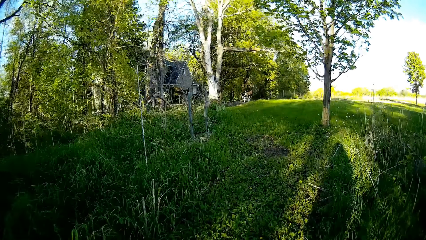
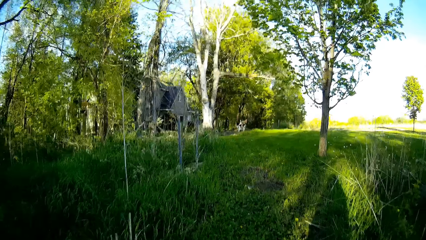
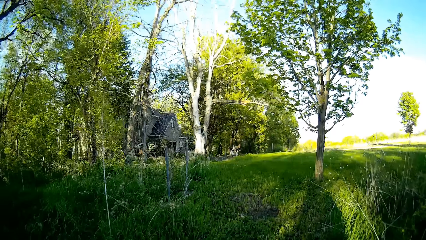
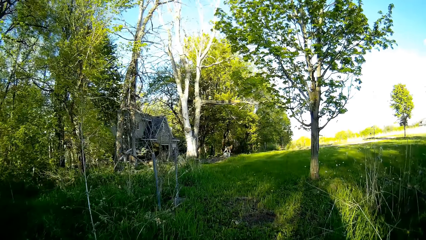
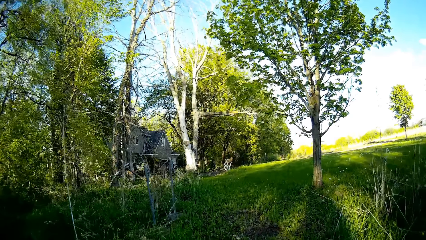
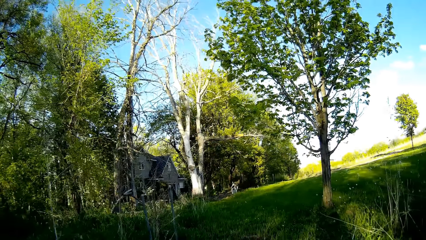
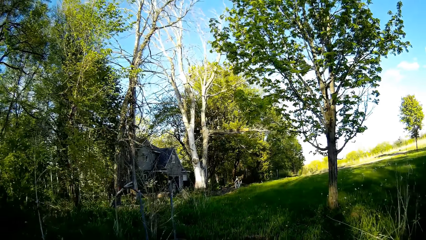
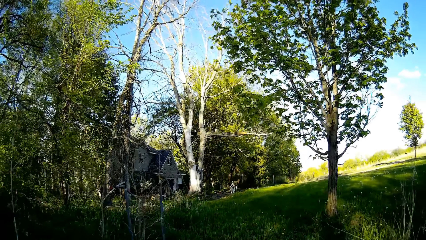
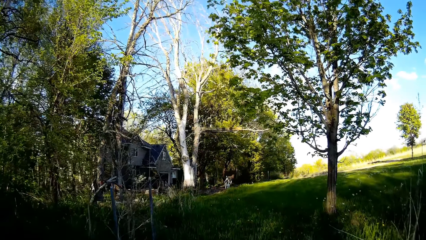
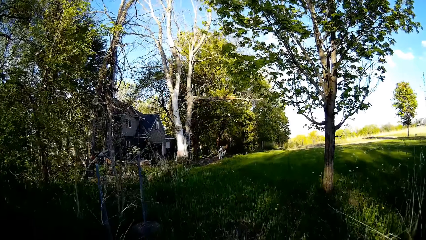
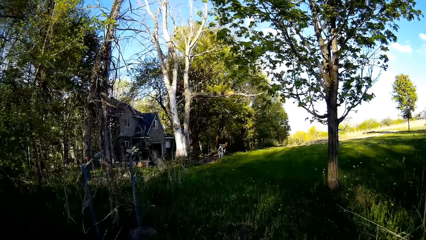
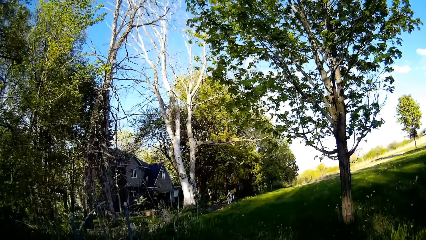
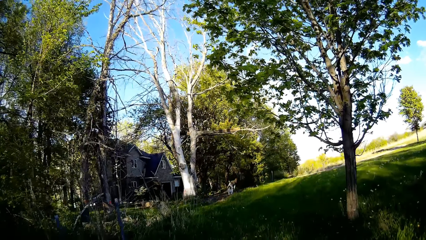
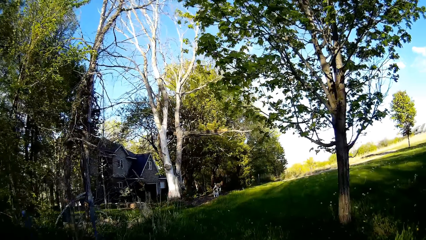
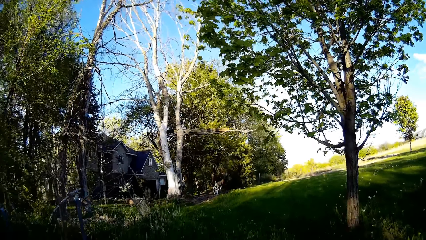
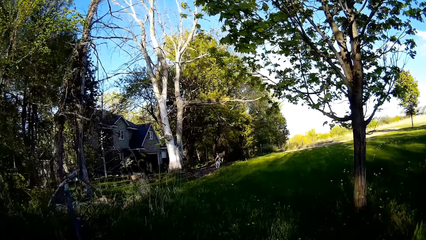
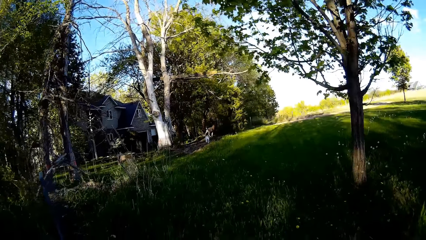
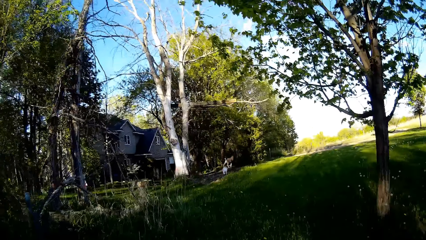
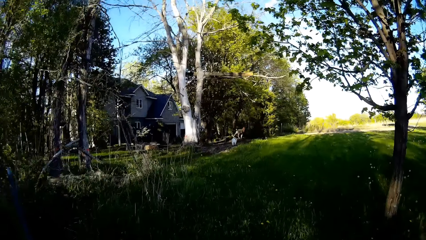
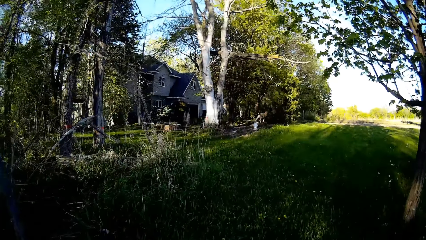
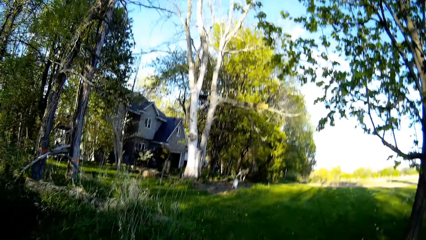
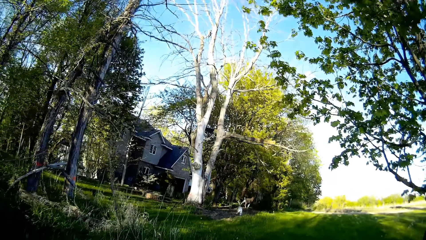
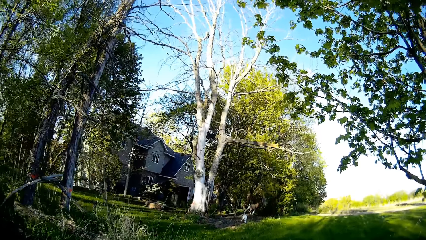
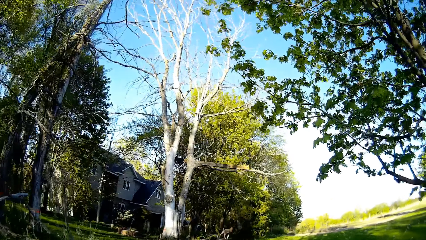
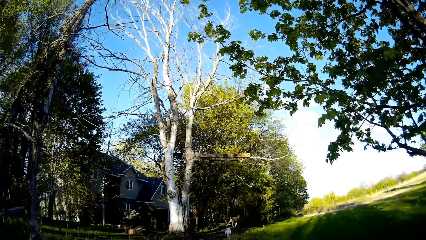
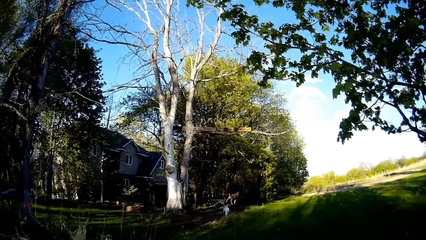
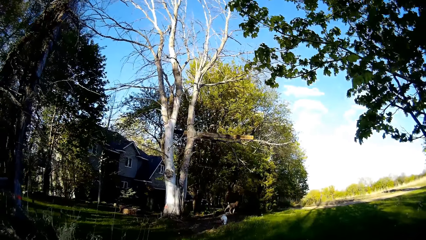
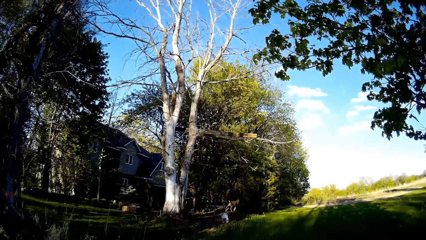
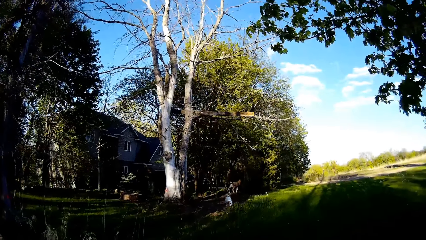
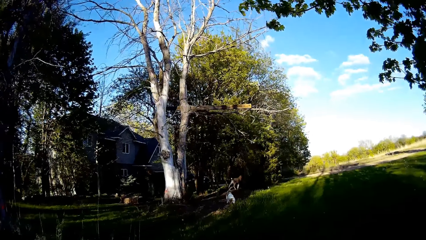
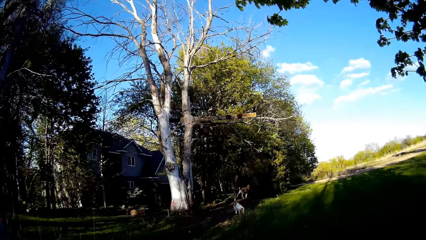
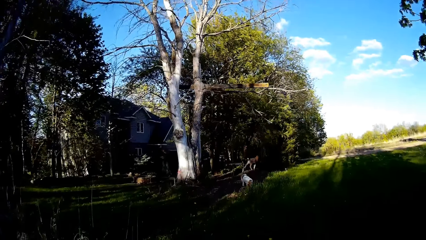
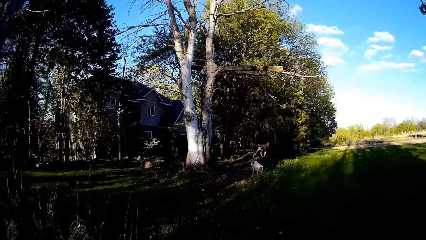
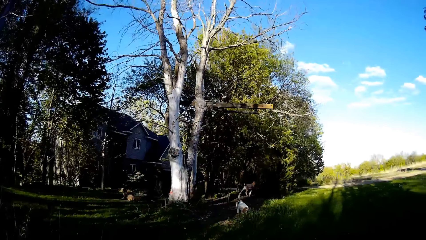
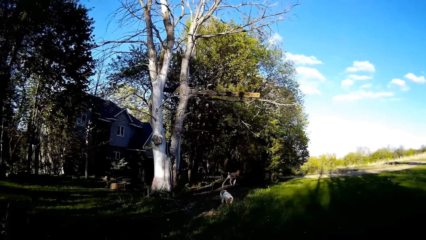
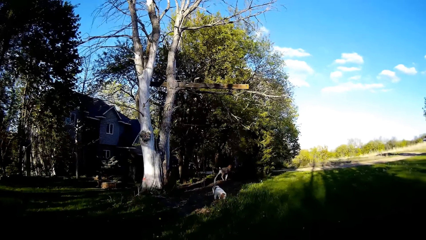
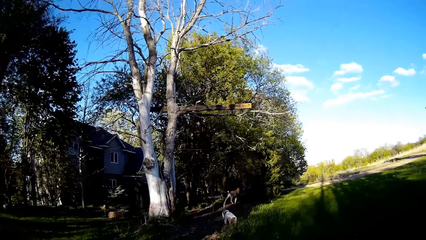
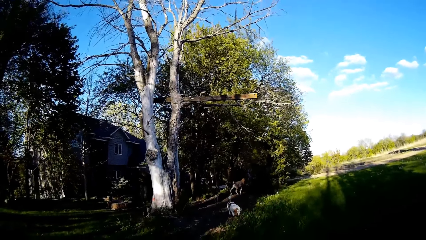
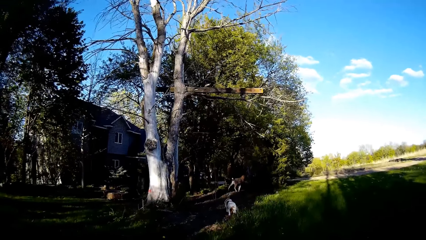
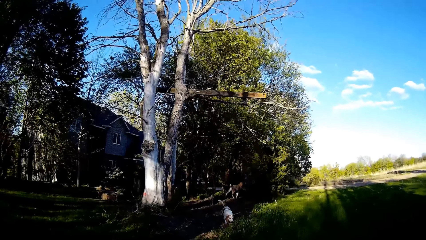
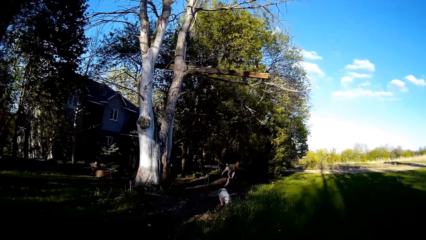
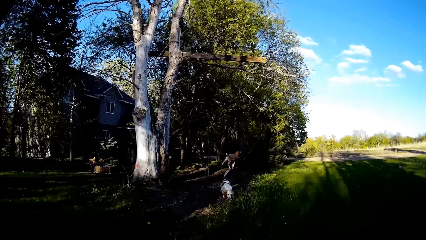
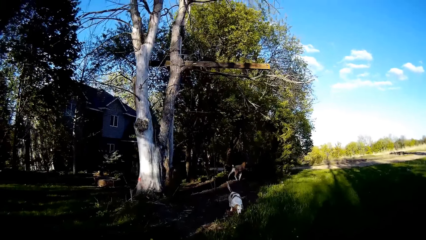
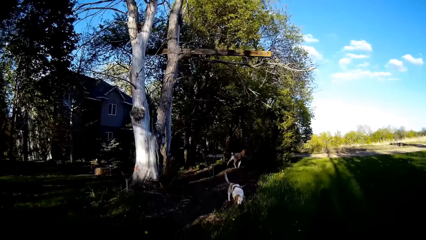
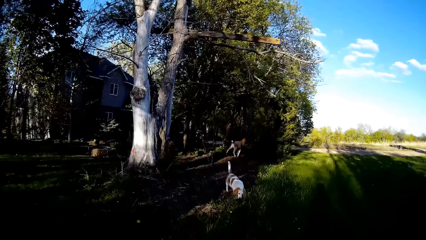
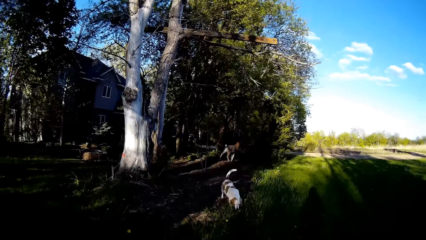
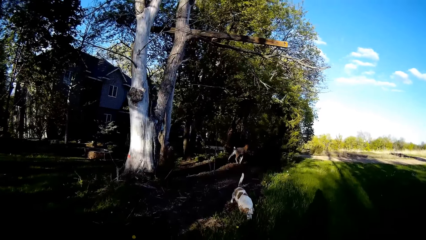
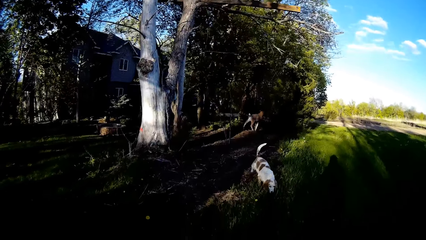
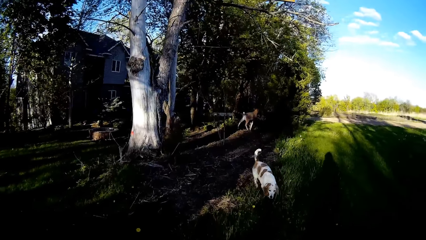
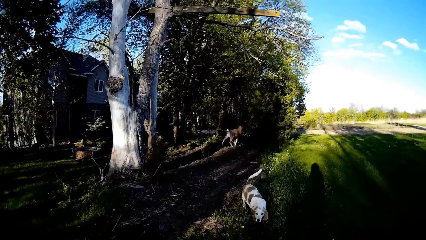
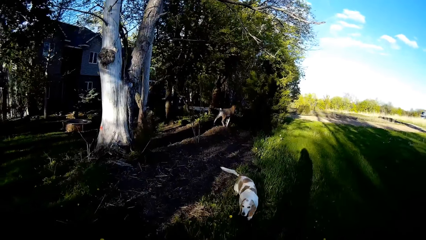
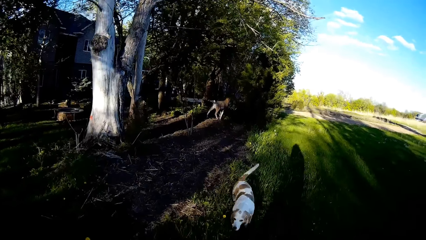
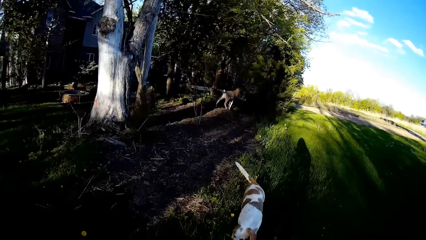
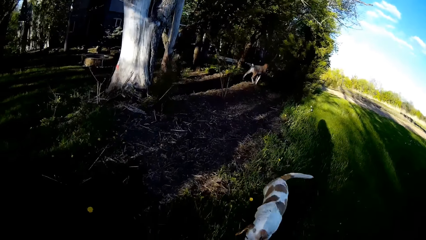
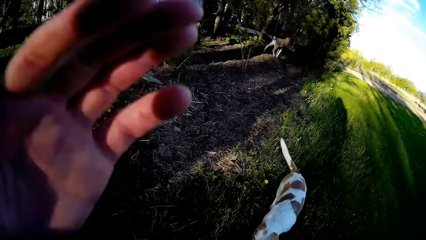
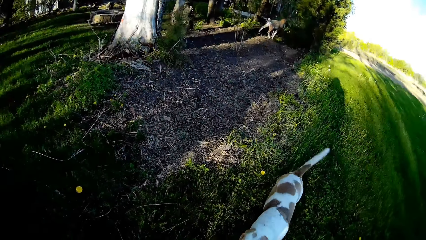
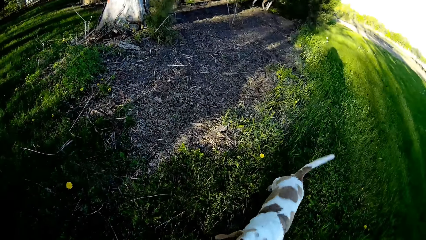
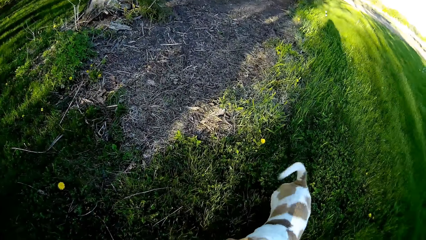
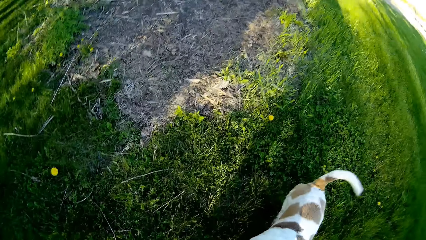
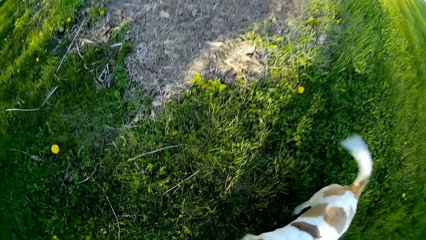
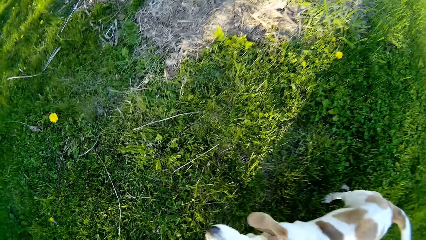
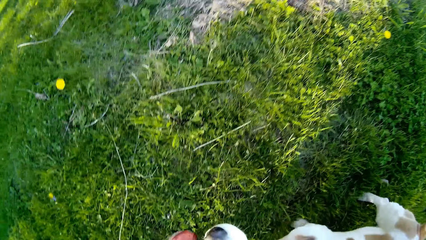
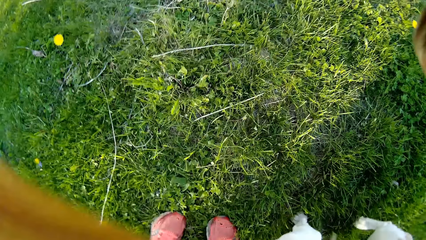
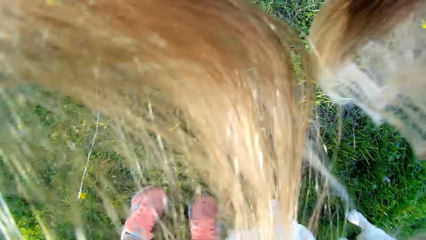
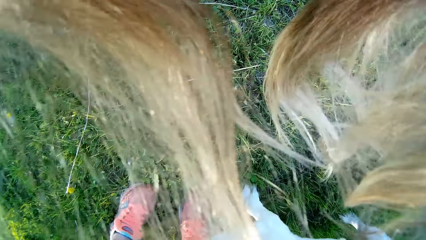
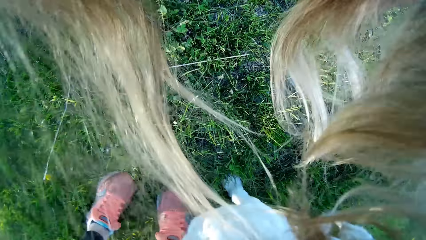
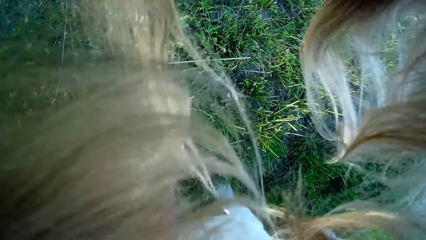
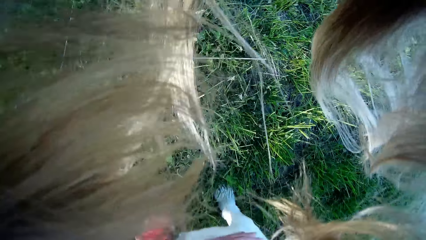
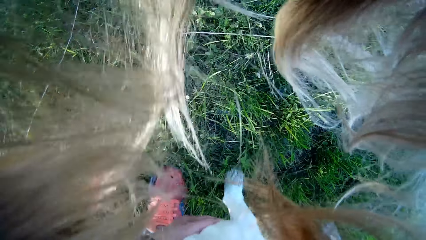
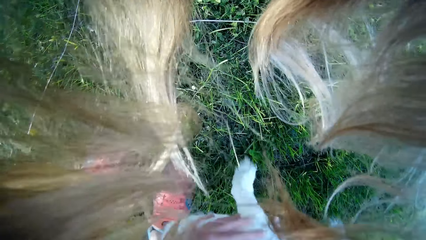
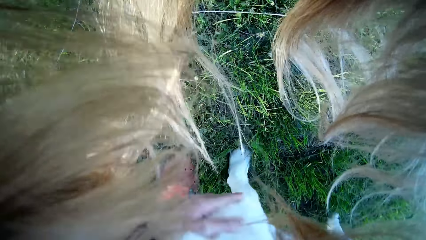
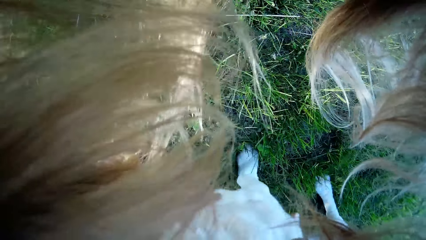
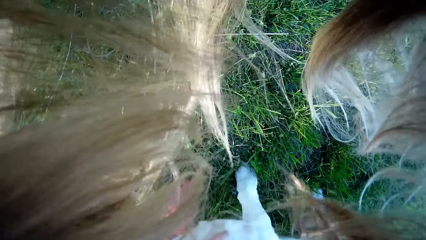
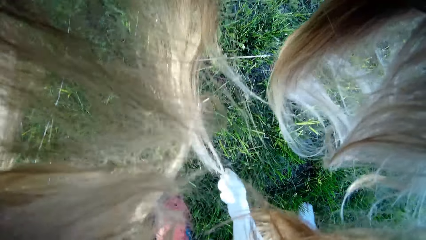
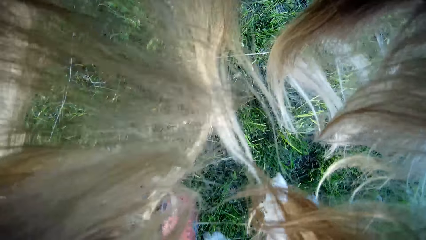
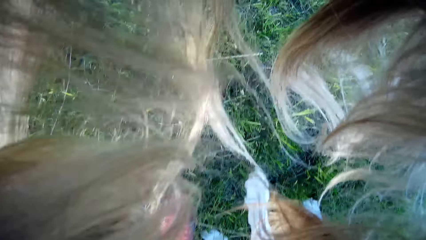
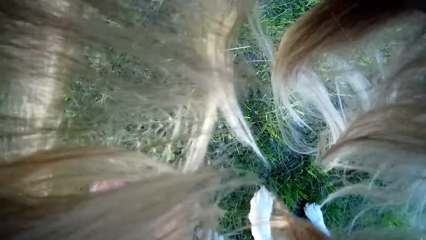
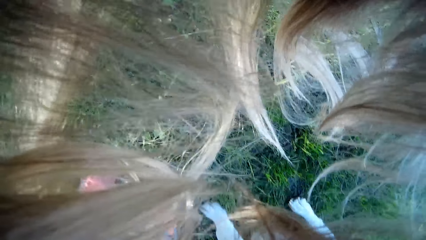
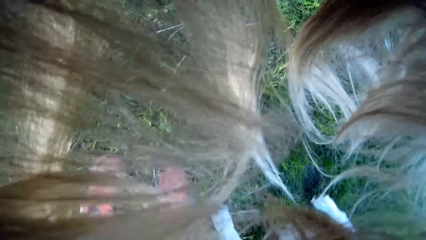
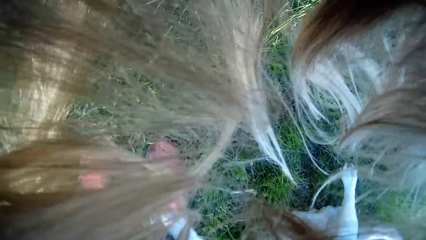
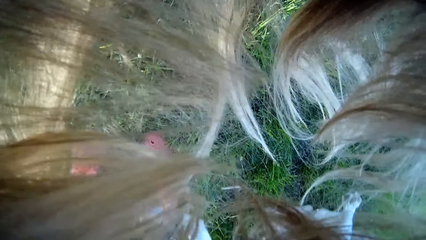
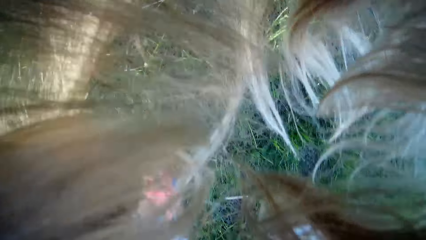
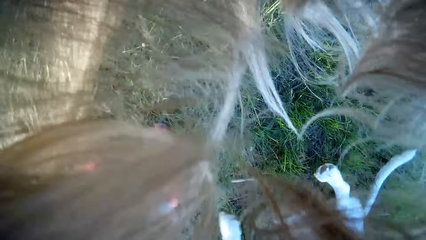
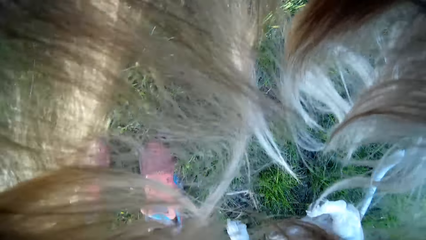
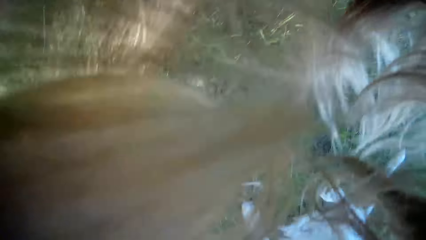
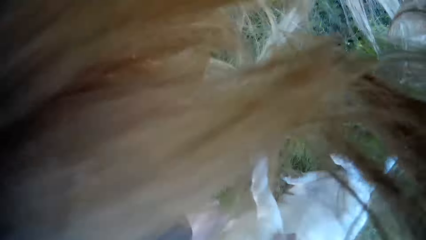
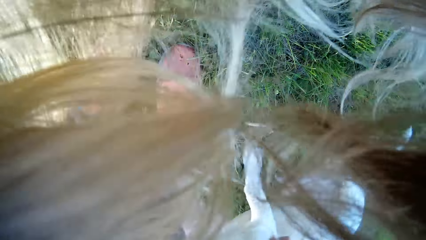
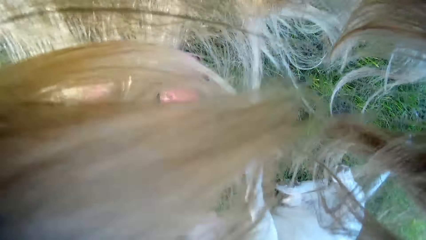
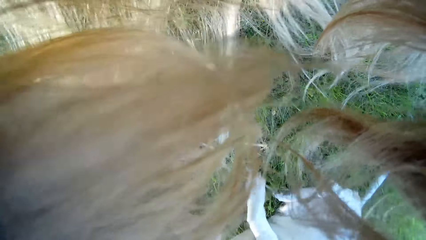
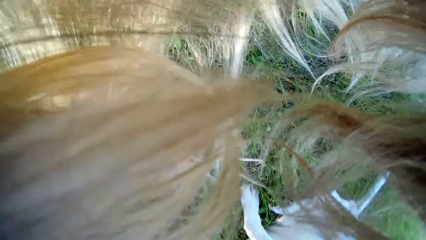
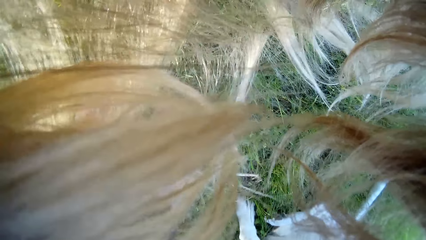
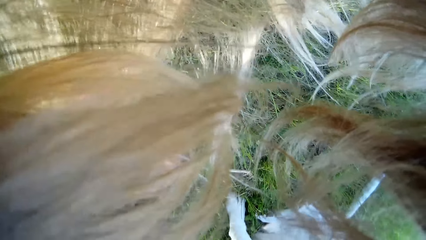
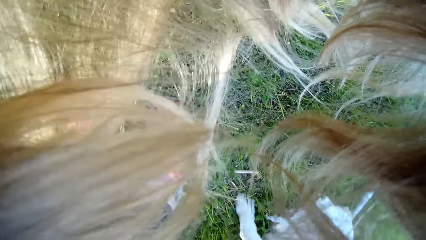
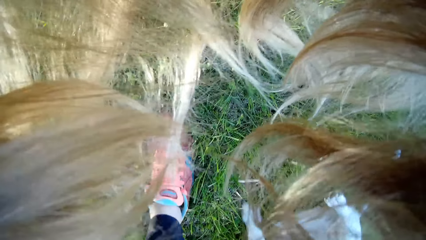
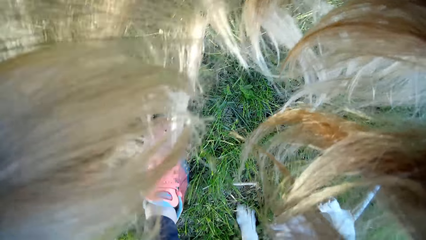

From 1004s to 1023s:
The camera wearer interacts with a dog. She calls the puppy. She pulls back her hair. She plays with the dog with both hands.
